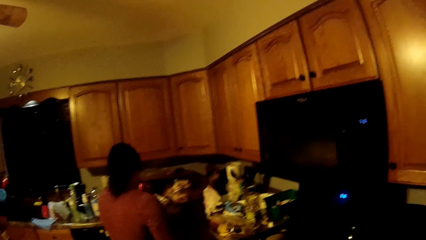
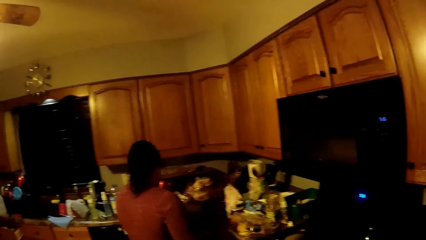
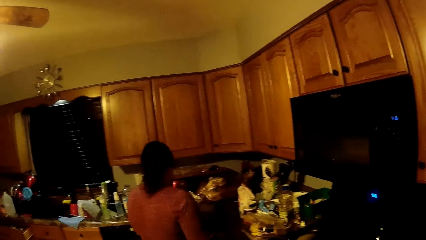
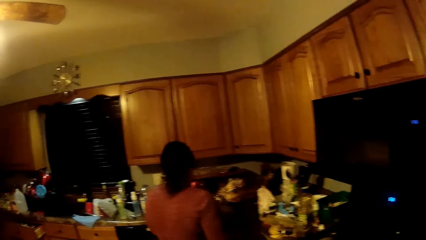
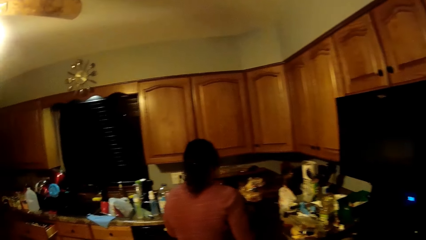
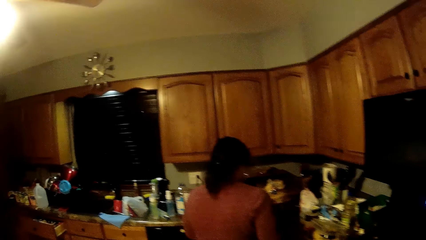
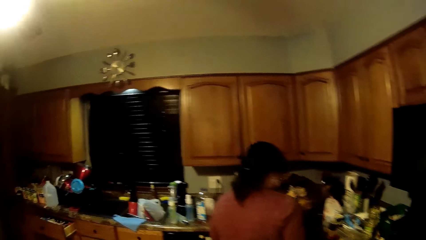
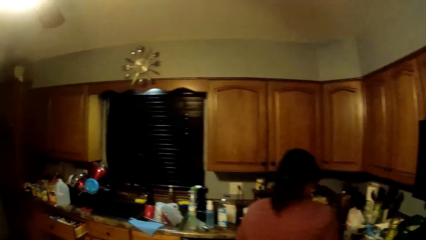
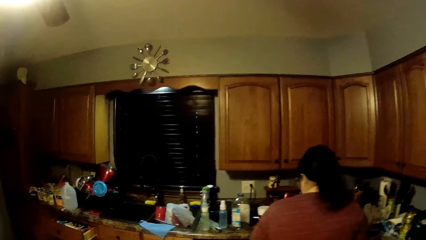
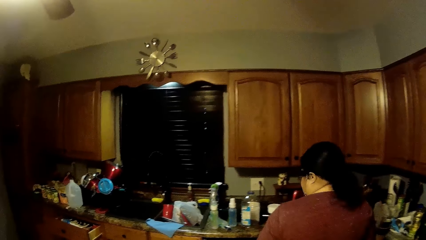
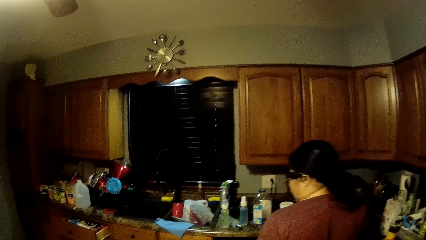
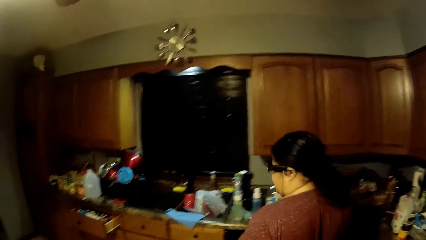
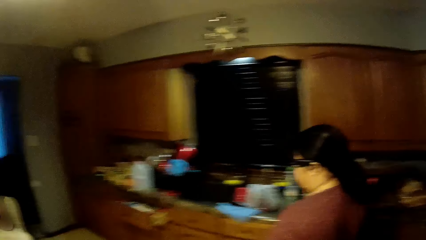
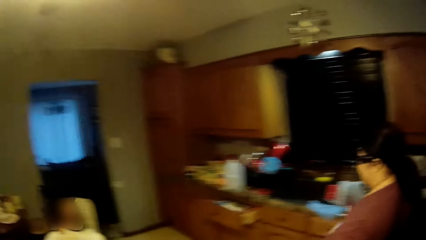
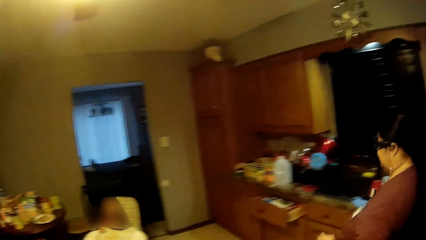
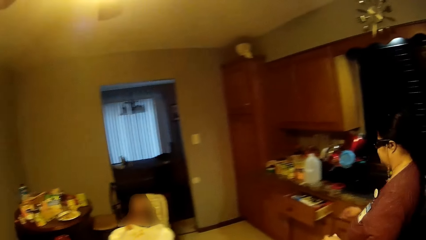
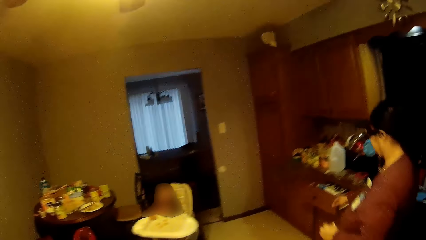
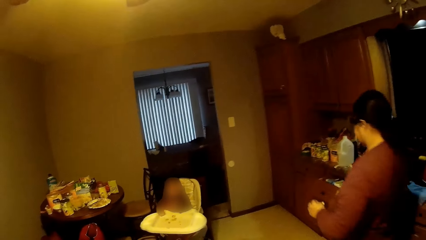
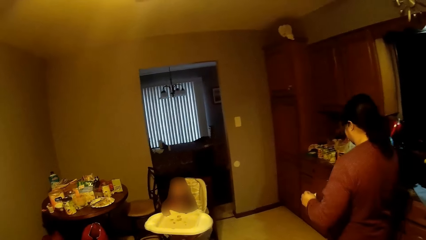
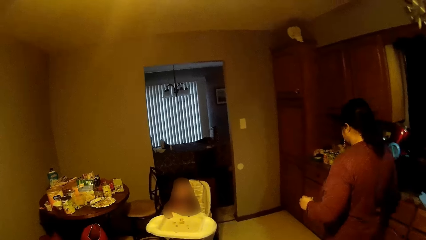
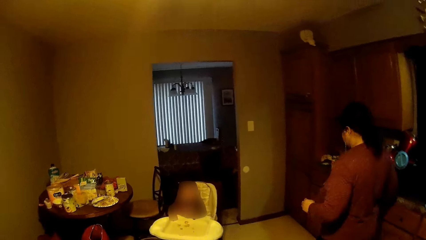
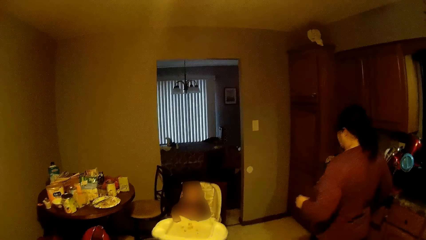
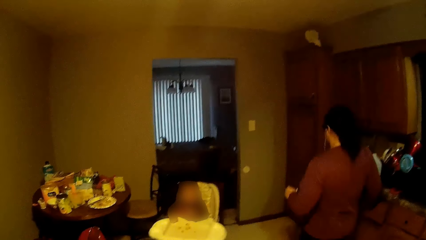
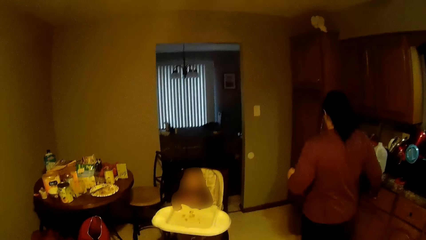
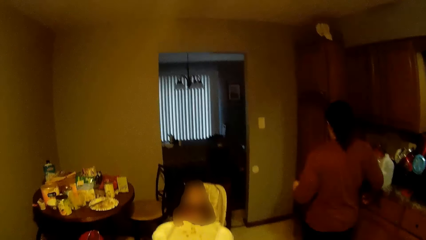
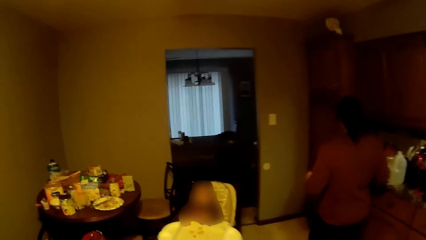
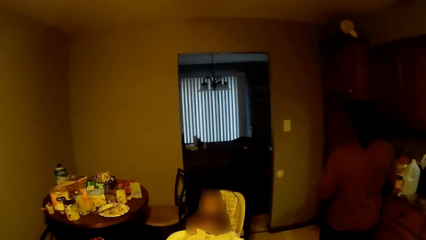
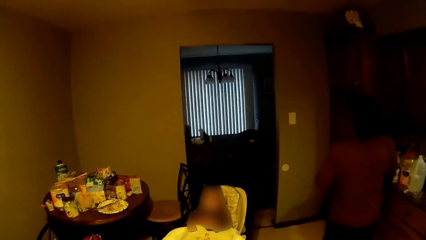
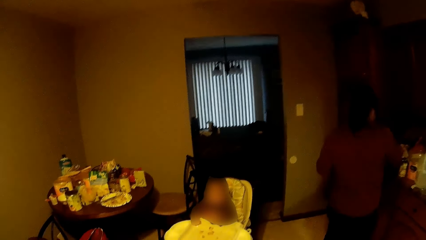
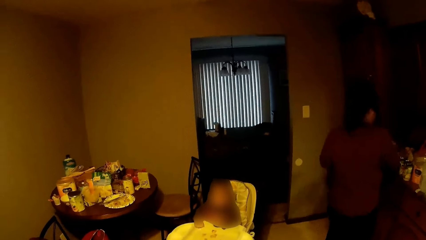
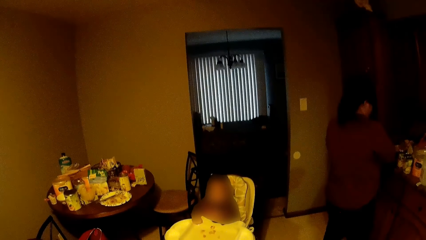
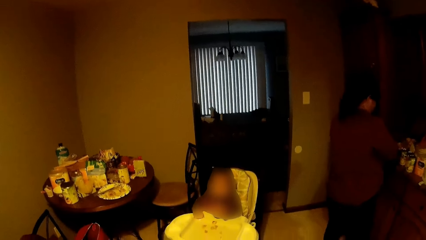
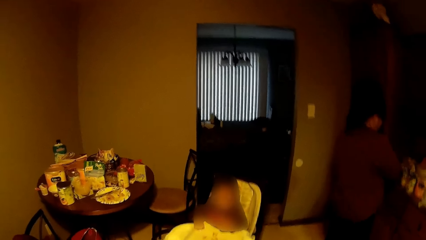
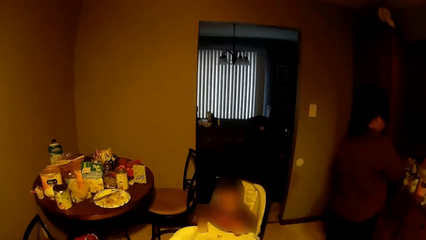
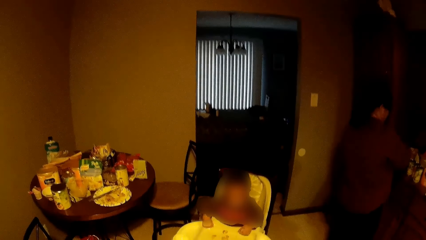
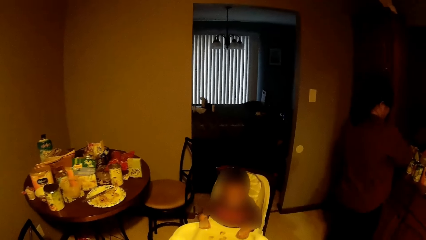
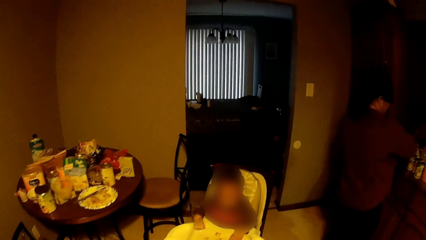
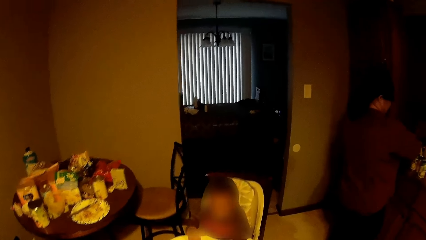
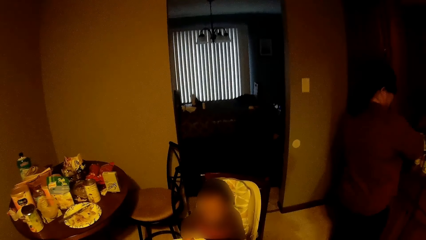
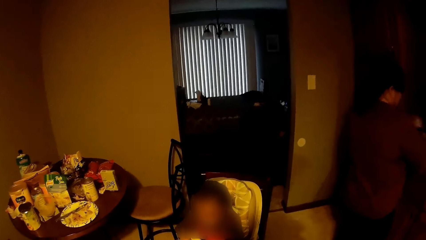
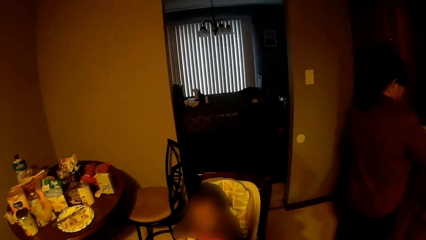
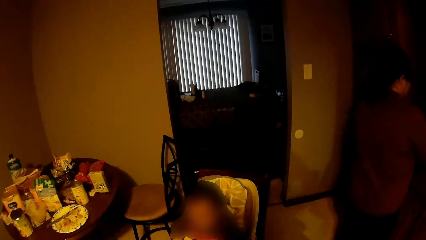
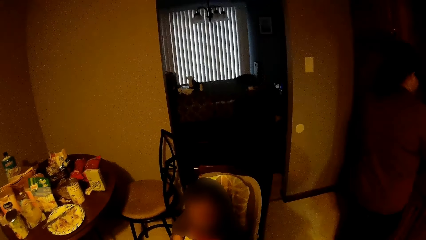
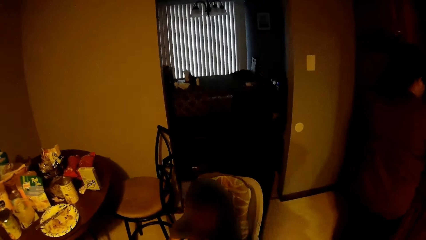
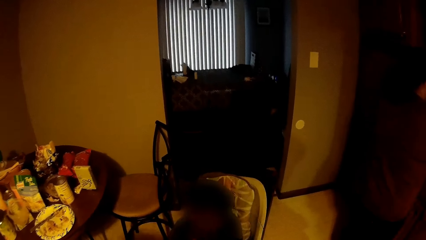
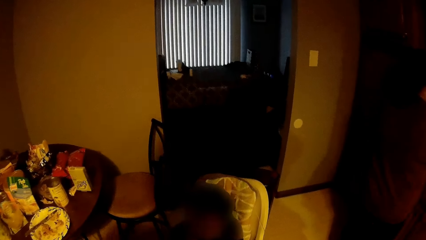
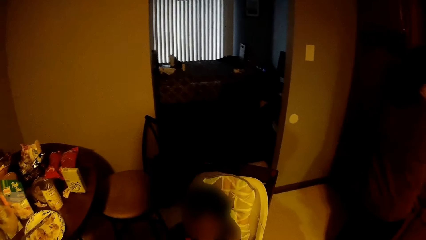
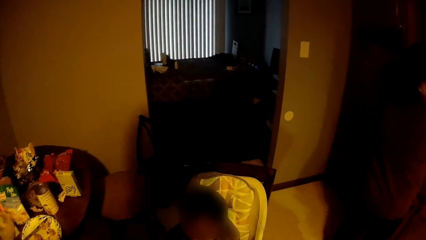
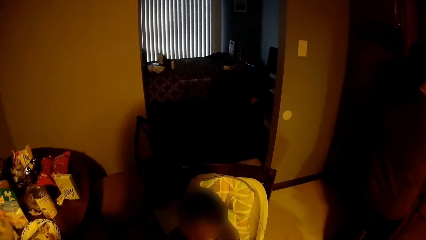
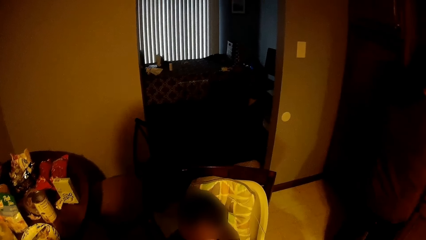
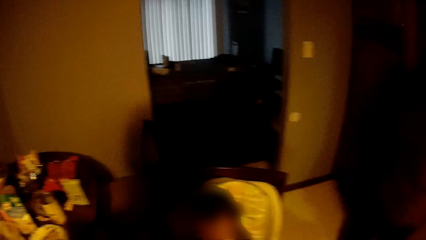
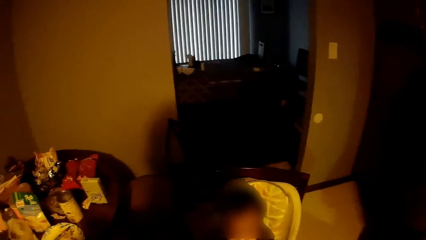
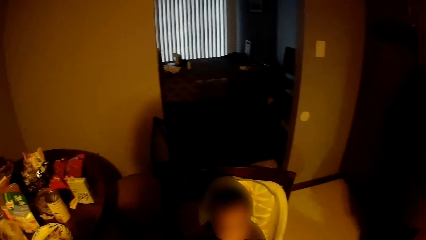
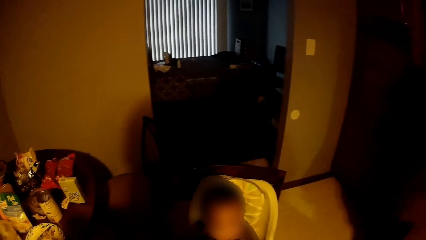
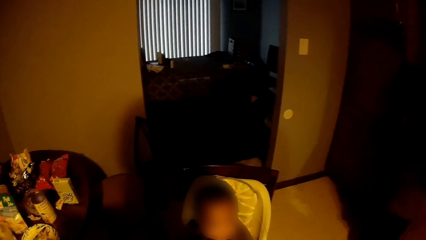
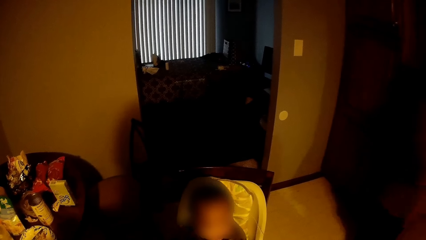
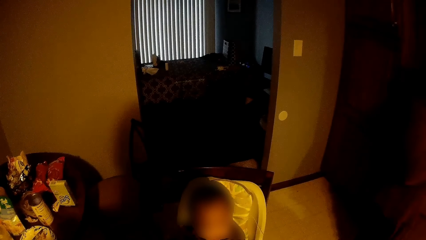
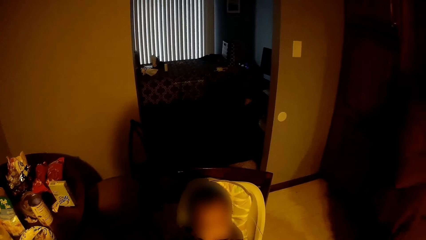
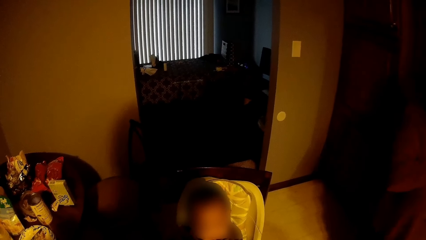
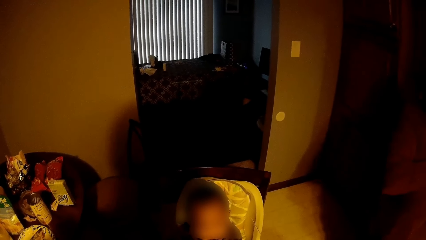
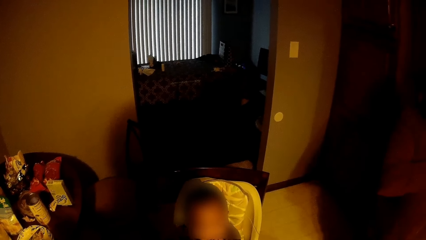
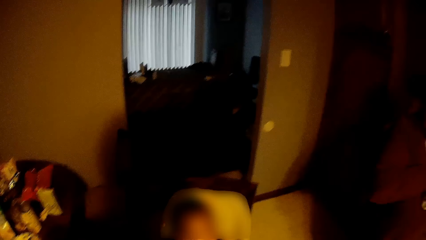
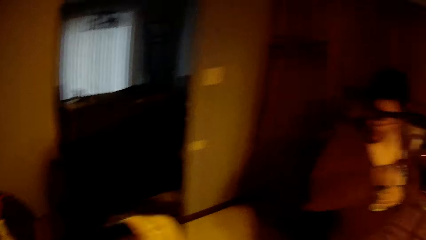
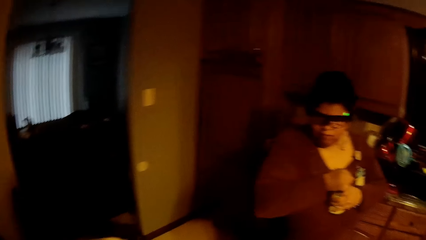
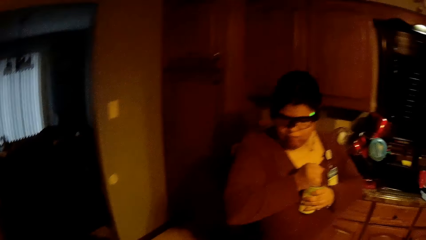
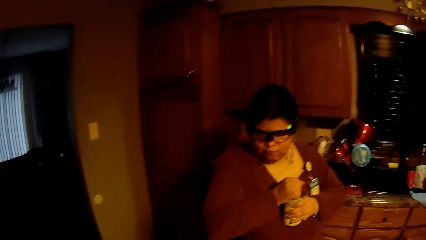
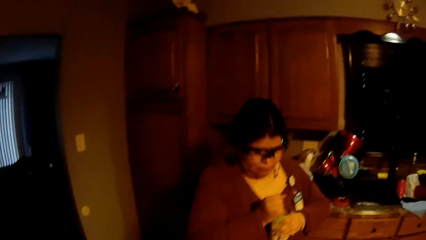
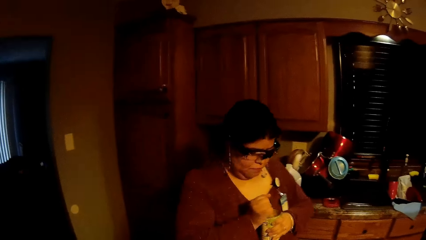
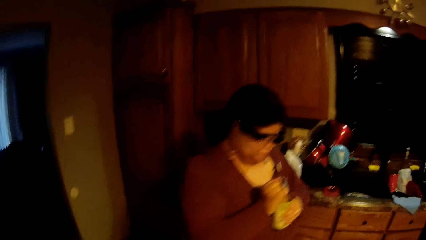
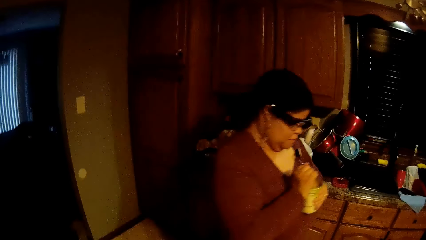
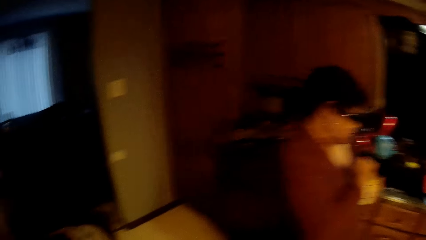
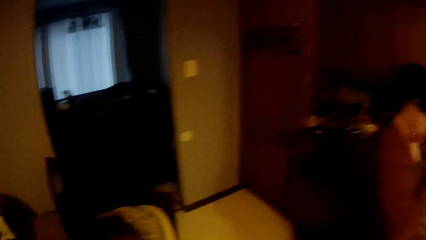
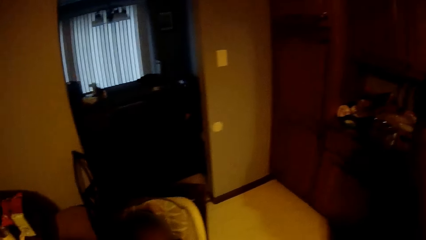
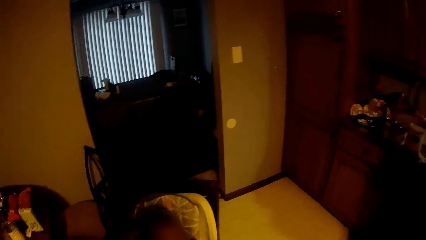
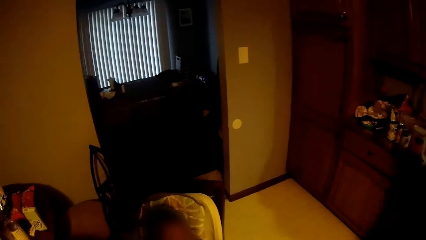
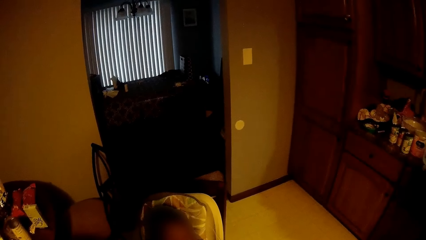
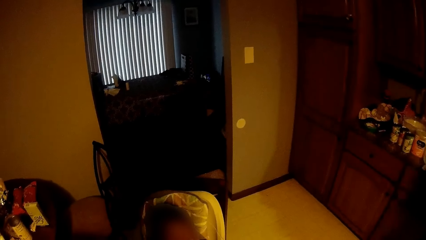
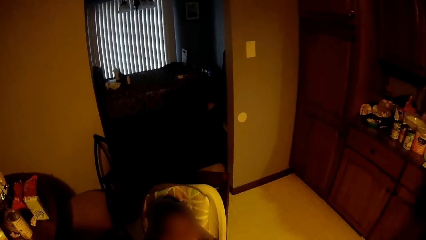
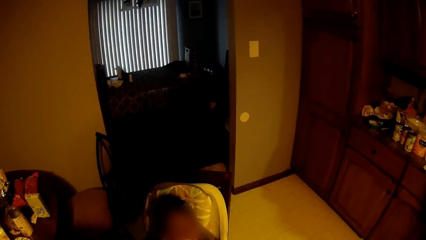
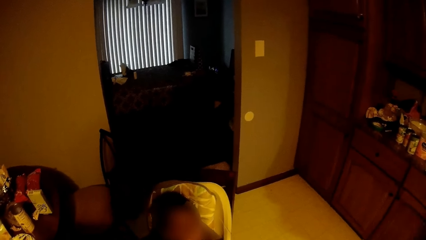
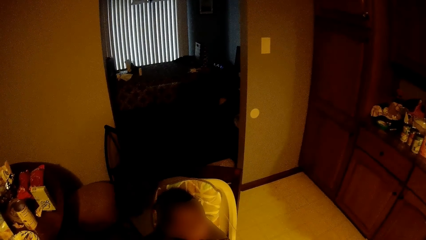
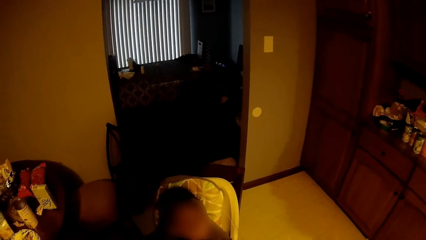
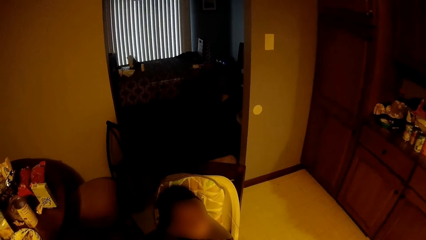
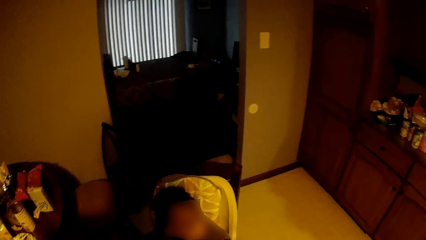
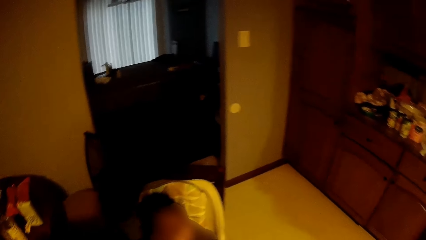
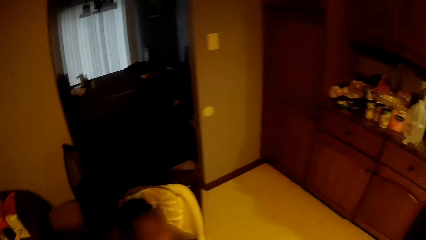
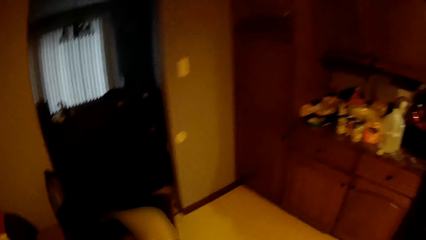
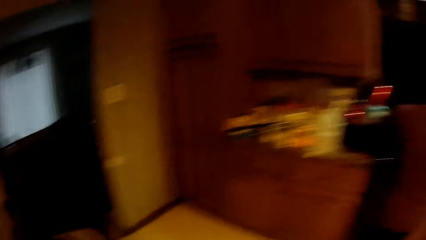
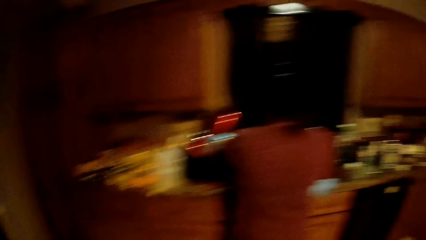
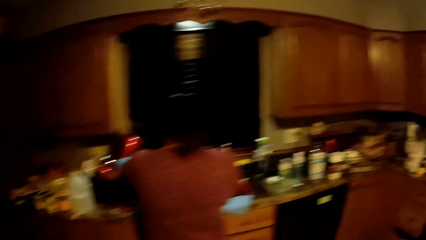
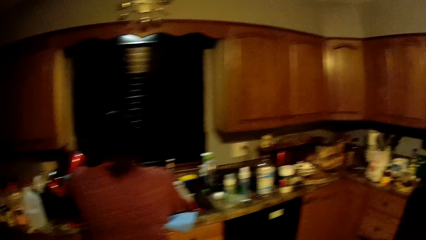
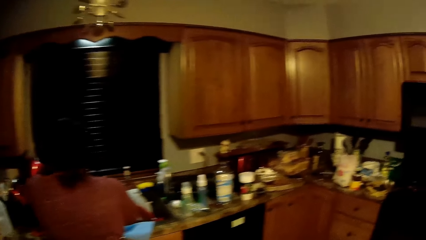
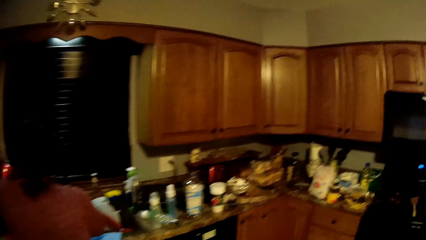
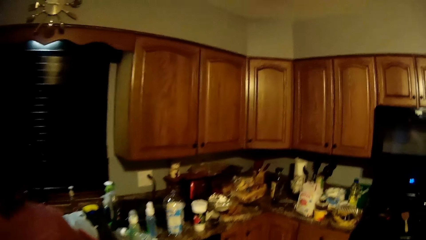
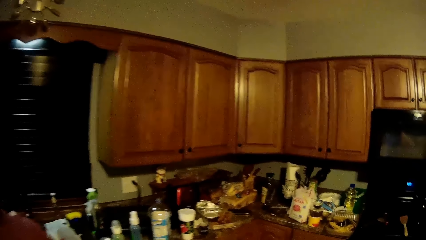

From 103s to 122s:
The camera wearer talks to the baby. The woman opens a can or bottle in her left hand with her right hand.
